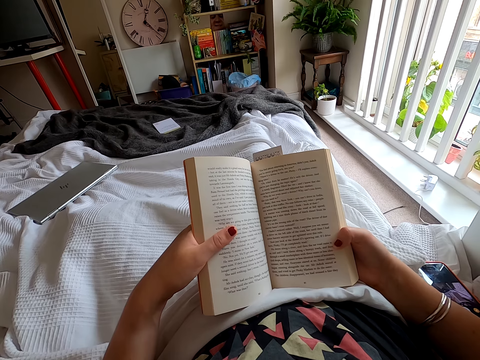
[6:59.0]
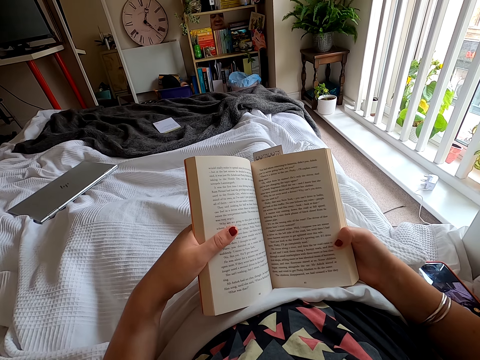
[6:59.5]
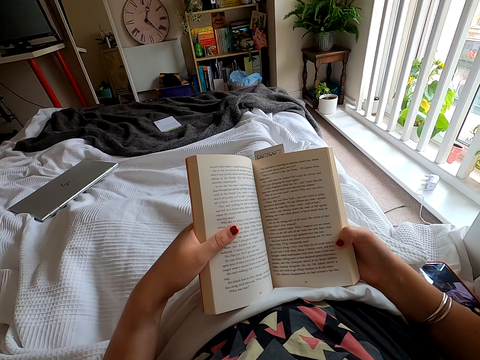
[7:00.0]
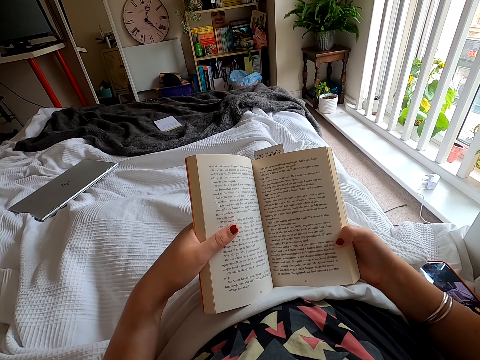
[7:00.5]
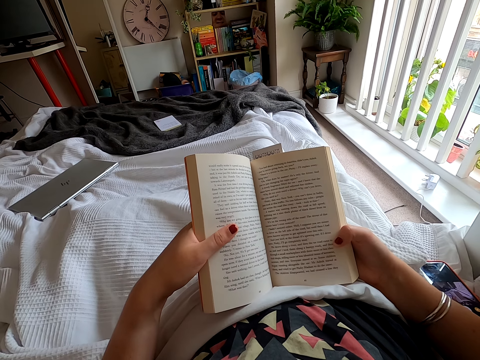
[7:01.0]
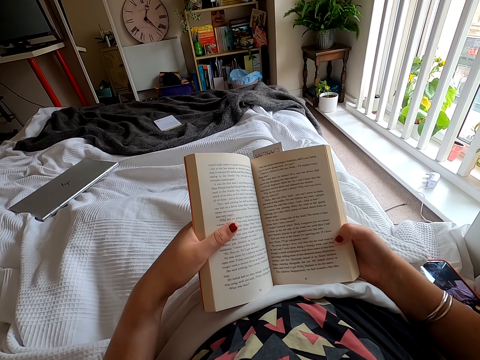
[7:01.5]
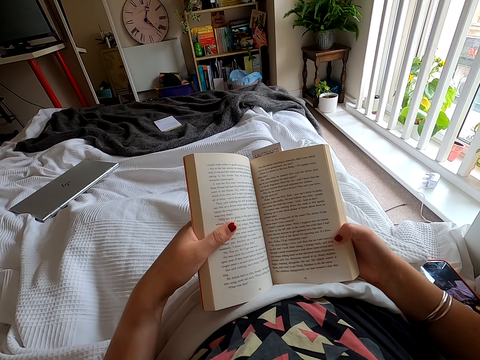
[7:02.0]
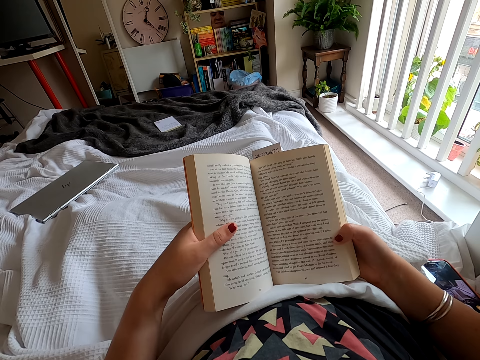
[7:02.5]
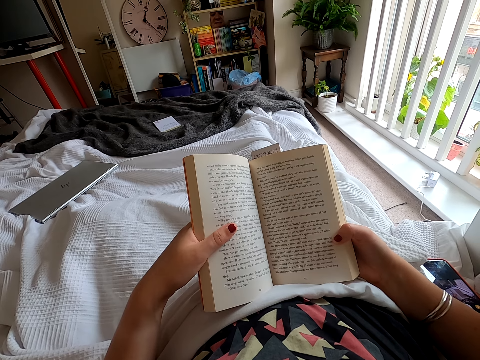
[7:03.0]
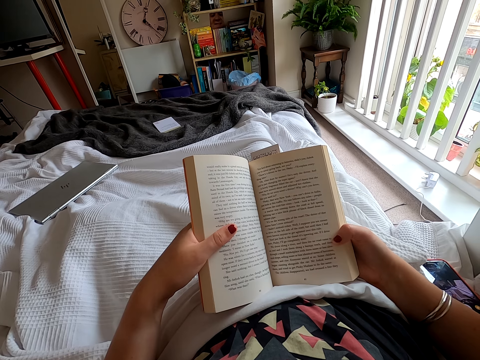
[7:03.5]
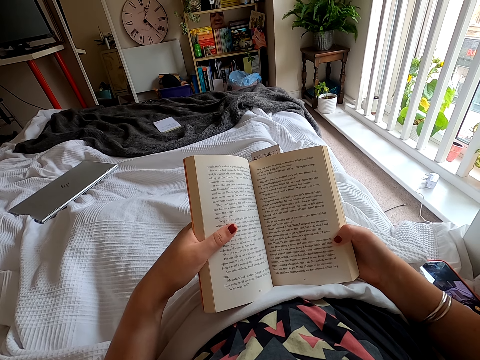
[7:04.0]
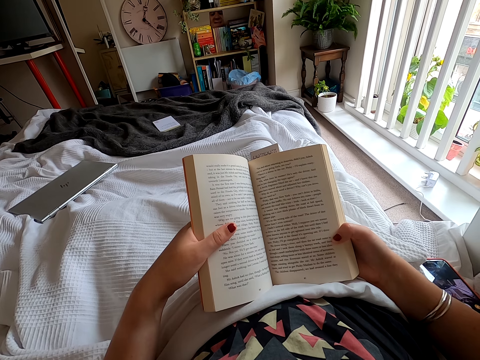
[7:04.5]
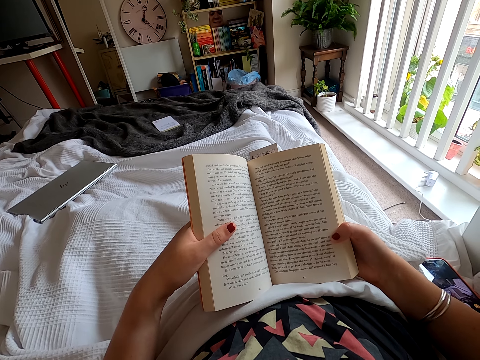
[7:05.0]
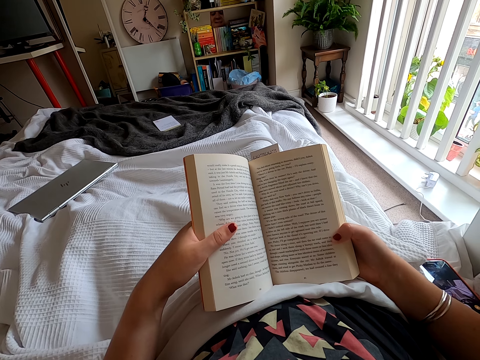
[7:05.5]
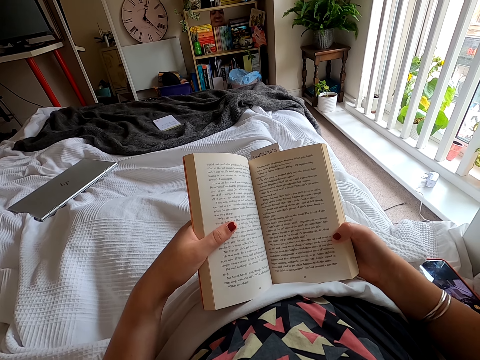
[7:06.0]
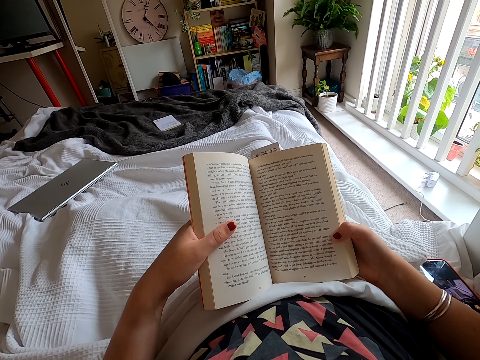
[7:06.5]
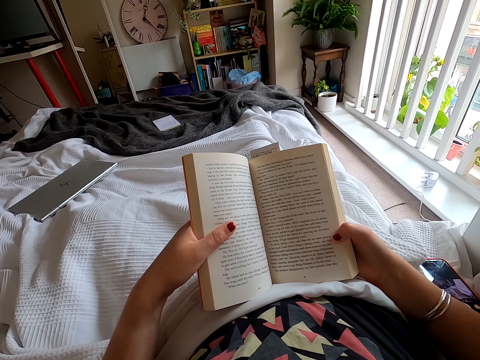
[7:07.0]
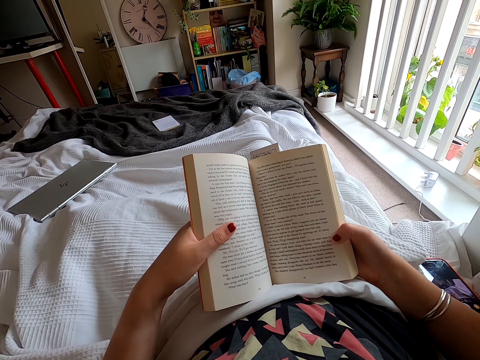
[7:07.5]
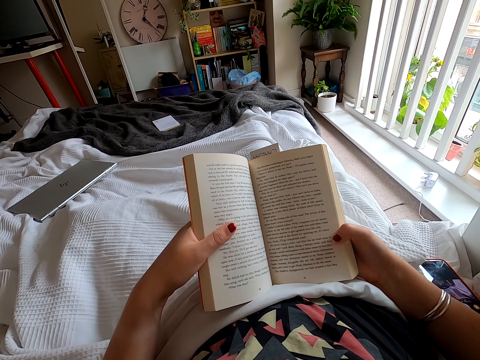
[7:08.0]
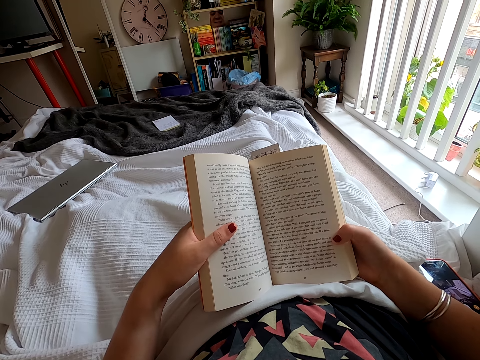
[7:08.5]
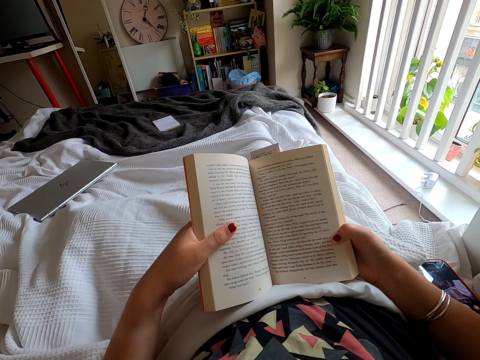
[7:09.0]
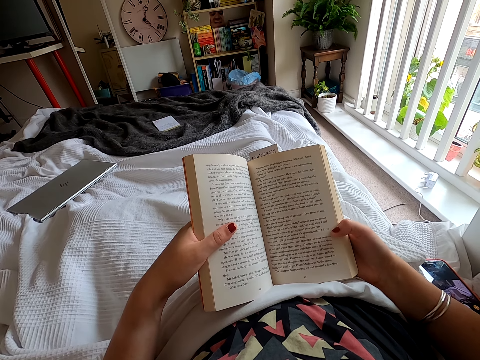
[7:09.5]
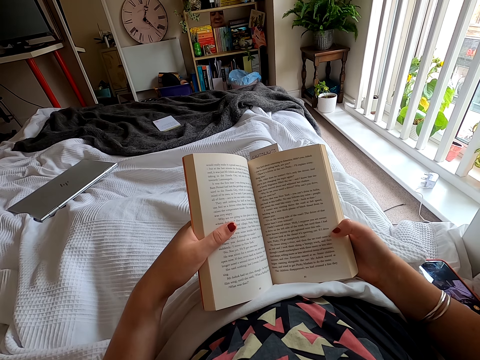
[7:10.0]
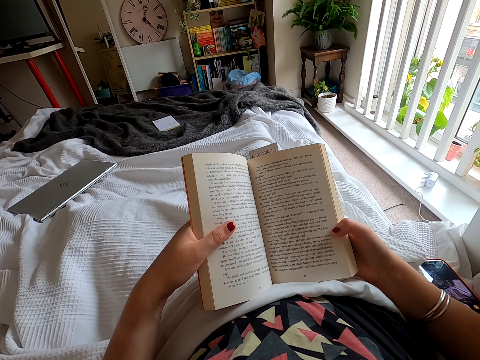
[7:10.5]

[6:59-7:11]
The camera wearer peruses a book.

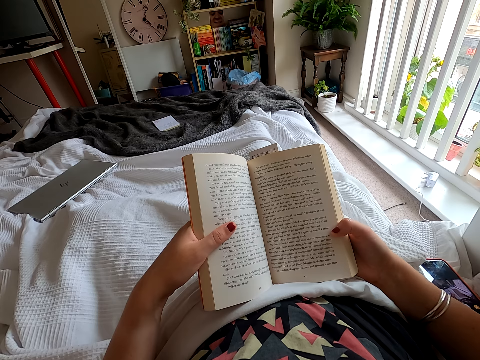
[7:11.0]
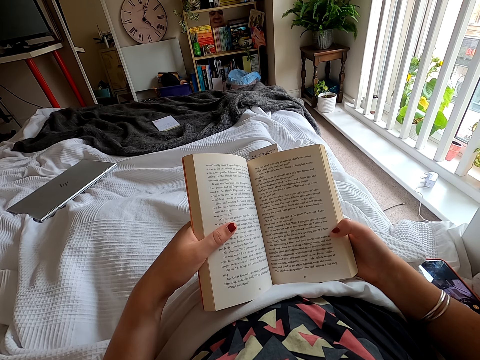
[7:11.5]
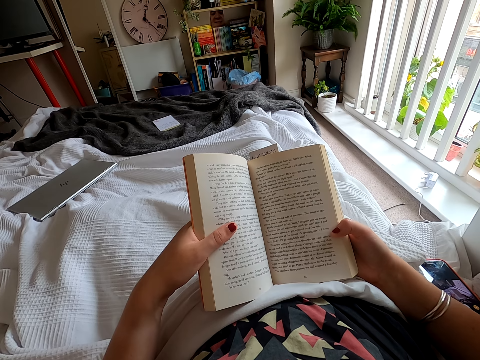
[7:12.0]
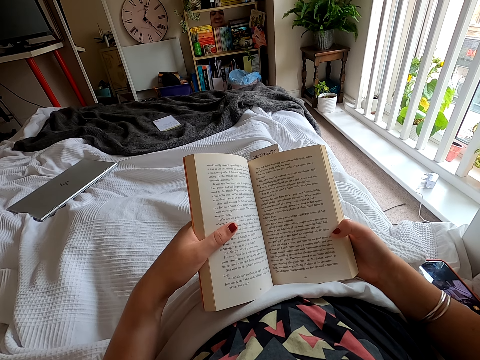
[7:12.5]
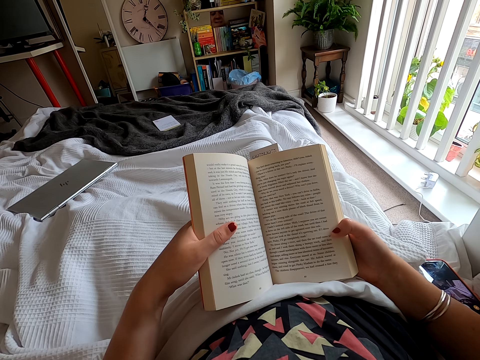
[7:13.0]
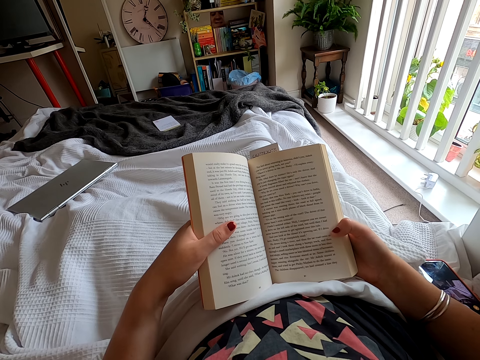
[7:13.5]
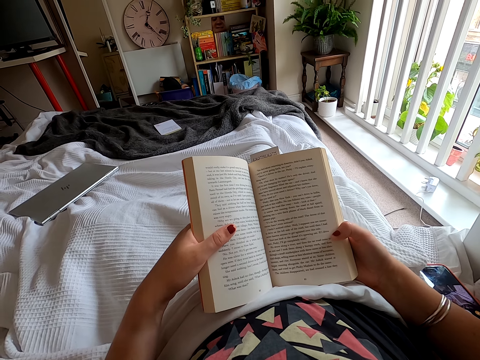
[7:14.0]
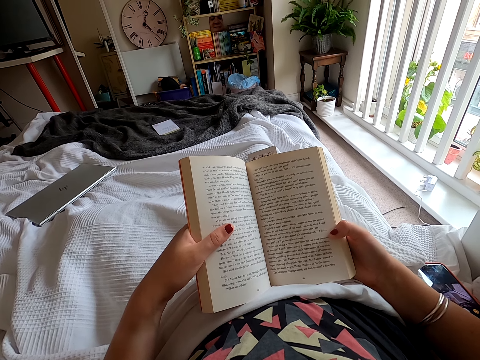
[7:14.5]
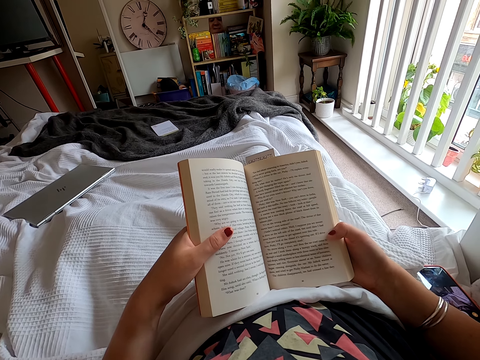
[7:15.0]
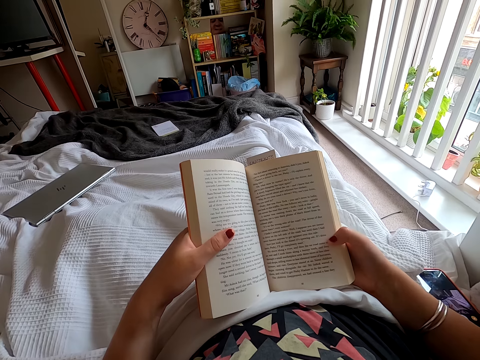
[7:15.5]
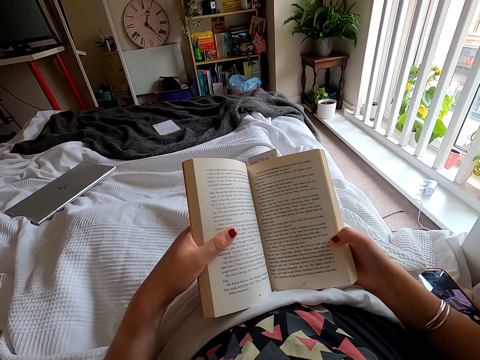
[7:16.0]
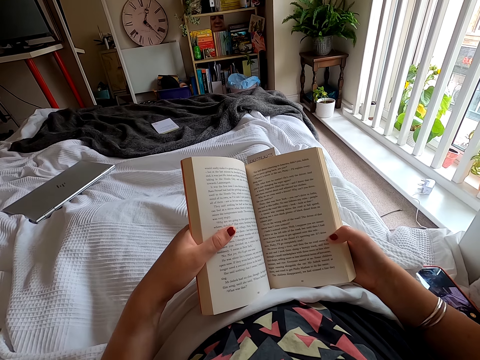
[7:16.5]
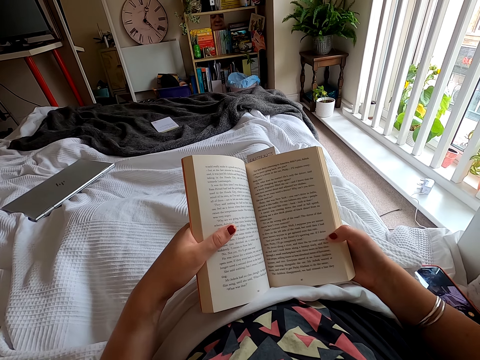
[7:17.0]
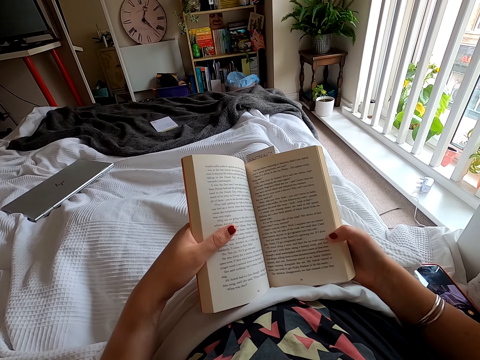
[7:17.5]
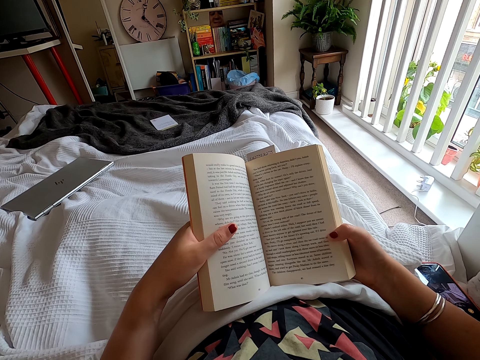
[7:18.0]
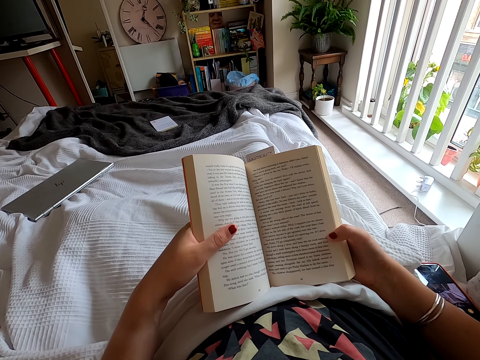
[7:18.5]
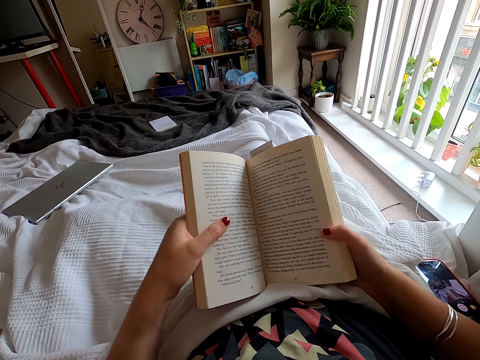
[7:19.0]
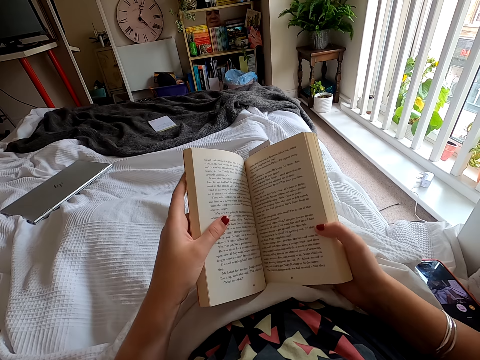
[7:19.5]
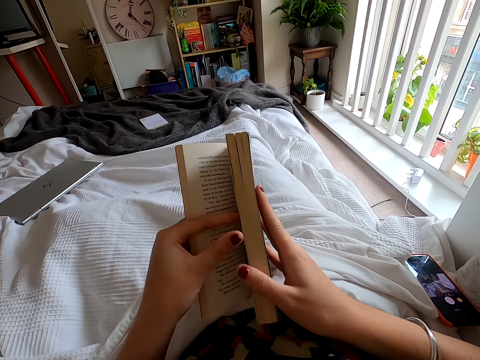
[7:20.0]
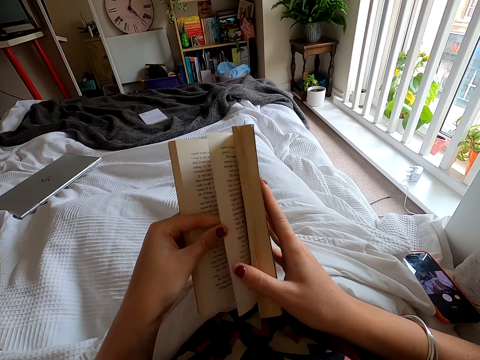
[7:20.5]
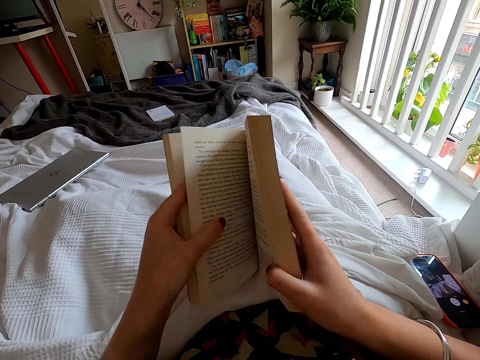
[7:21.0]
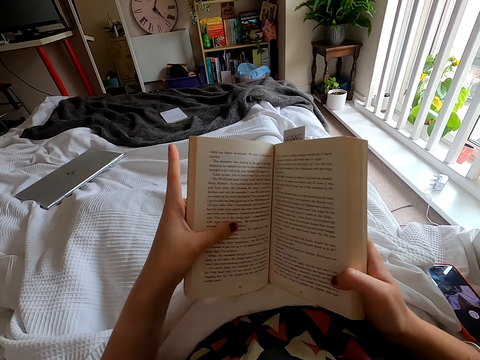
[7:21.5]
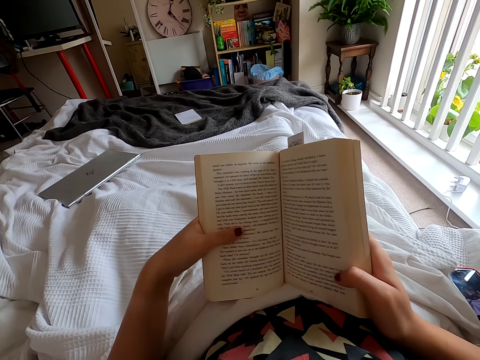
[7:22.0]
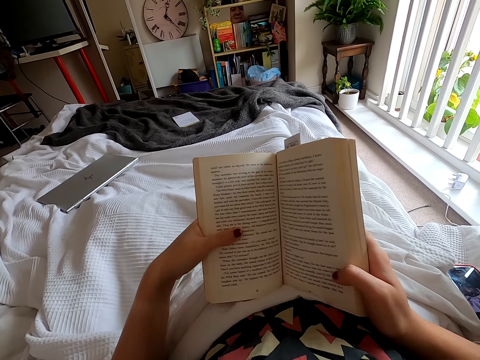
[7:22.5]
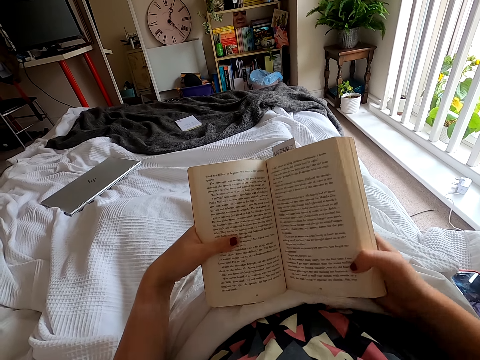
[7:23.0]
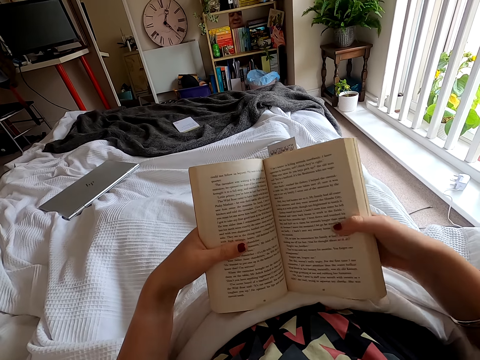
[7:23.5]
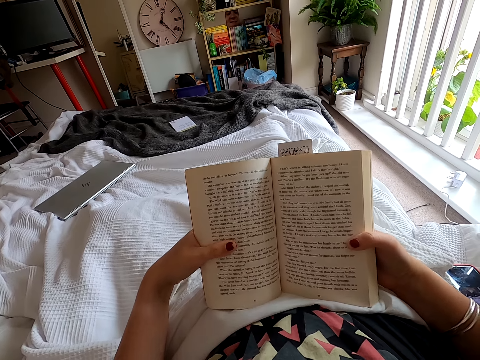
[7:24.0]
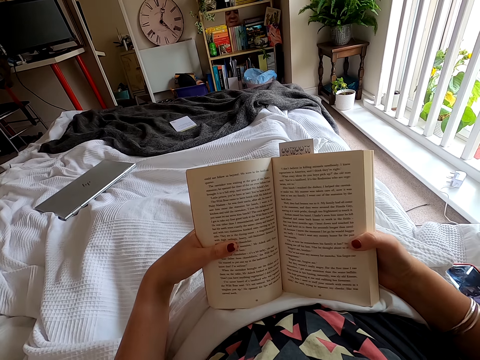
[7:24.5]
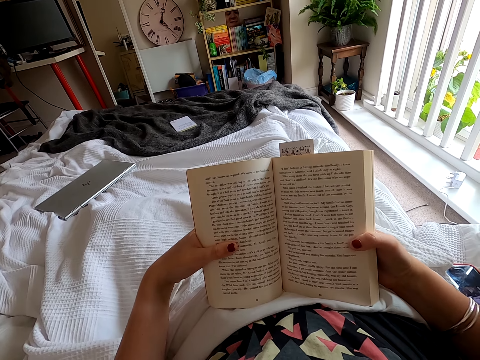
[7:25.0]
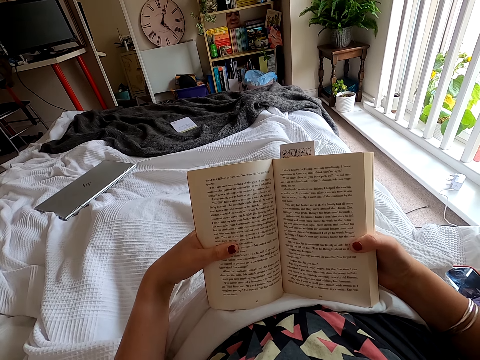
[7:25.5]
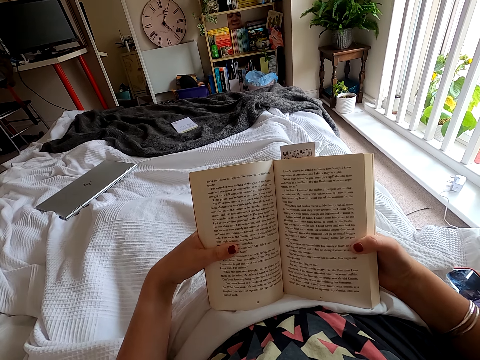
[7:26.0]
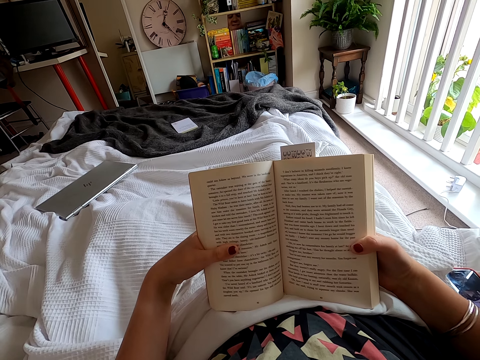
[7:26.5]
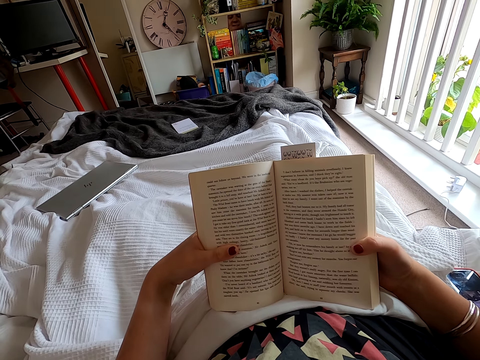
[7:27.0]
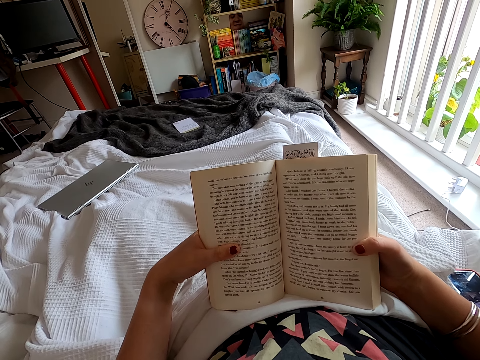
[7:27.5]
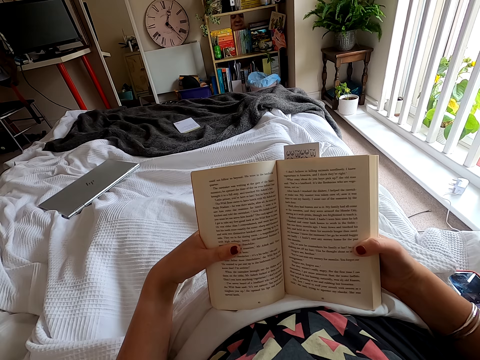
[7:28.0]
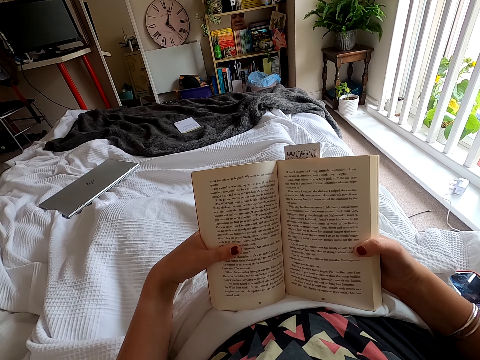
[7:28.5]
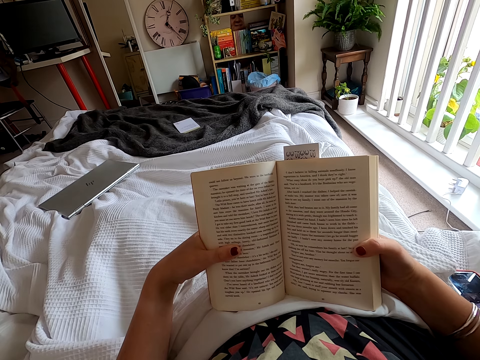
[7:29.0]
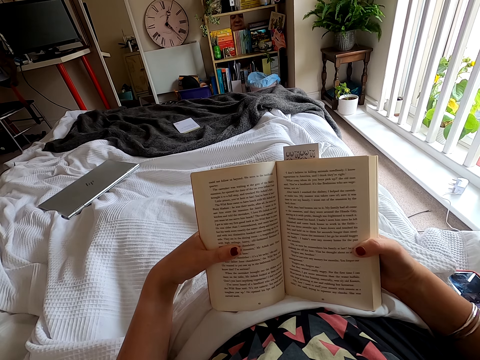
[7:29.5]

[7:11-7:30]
The camera wearer peruses a book. They turn the book page. They read the book.
